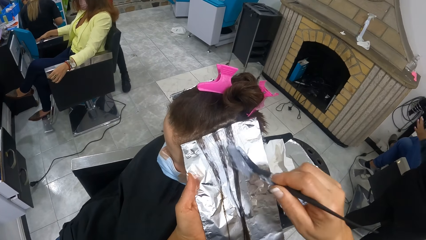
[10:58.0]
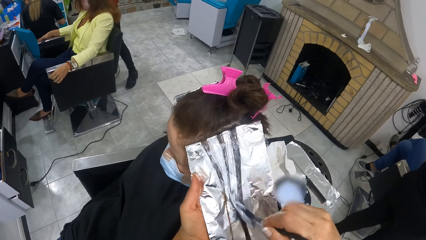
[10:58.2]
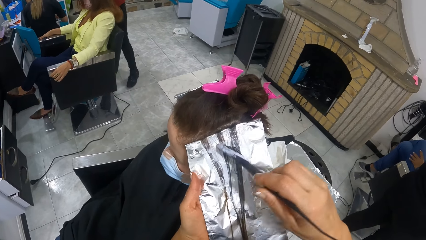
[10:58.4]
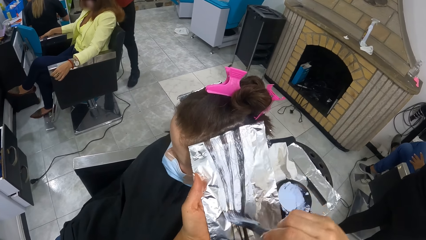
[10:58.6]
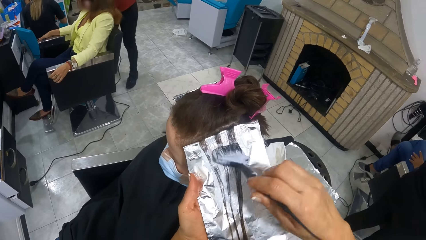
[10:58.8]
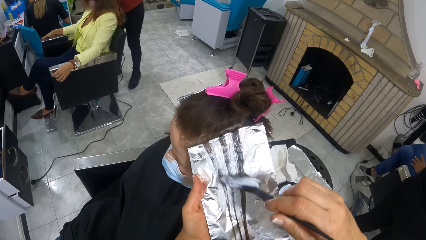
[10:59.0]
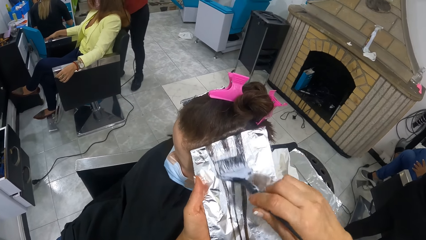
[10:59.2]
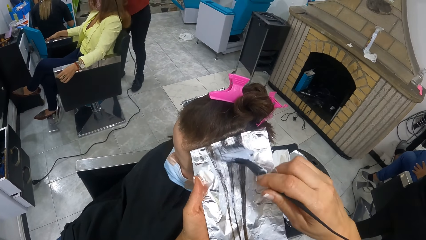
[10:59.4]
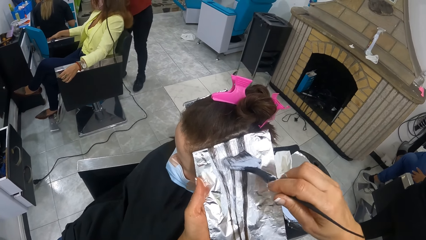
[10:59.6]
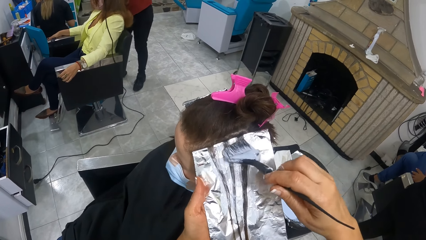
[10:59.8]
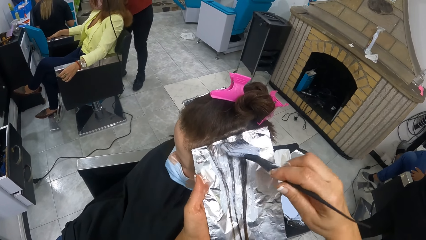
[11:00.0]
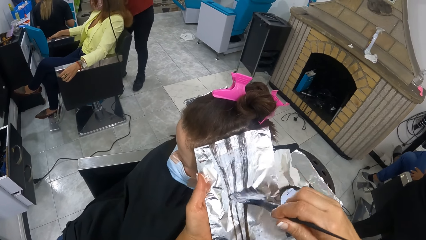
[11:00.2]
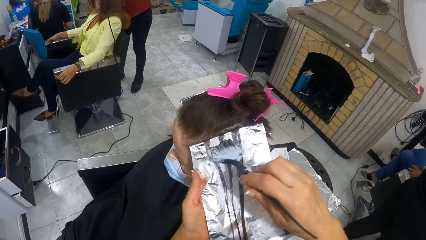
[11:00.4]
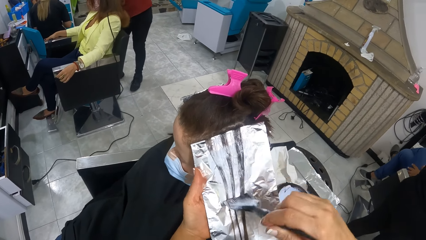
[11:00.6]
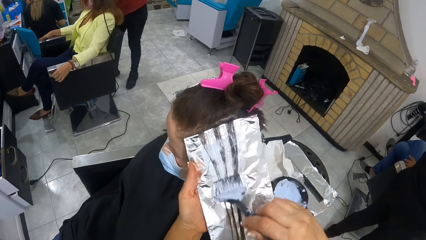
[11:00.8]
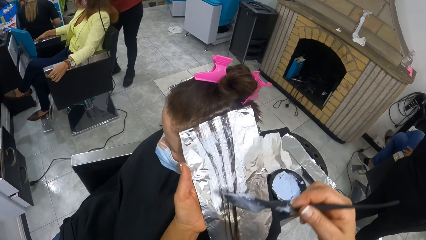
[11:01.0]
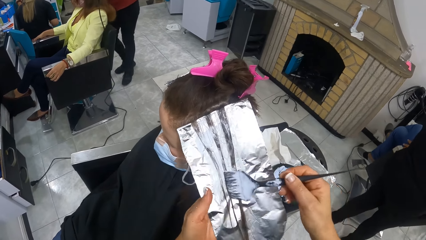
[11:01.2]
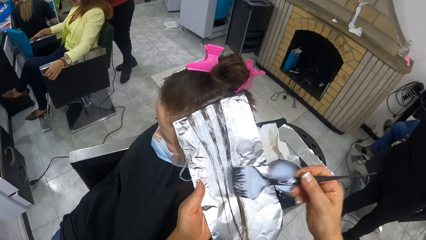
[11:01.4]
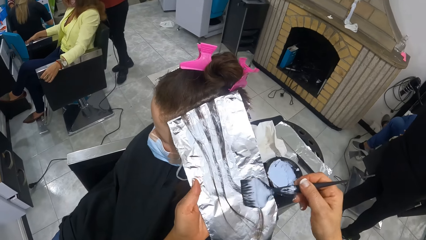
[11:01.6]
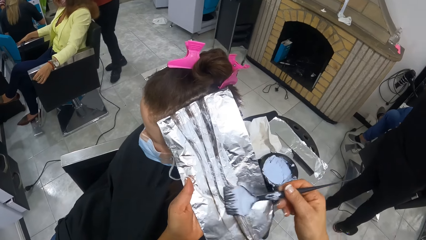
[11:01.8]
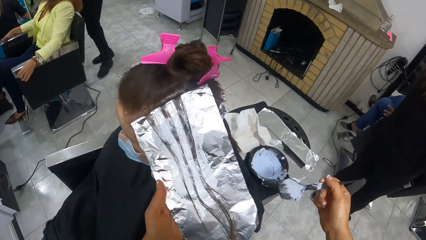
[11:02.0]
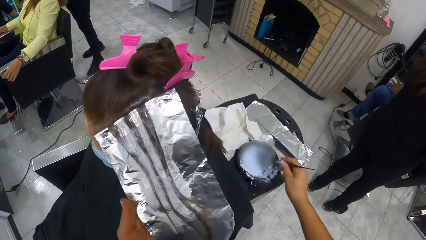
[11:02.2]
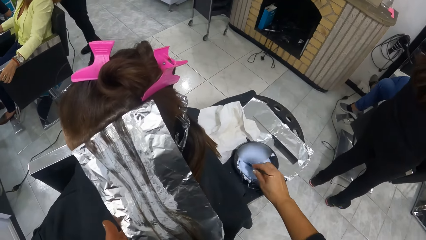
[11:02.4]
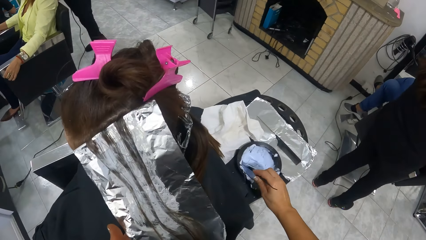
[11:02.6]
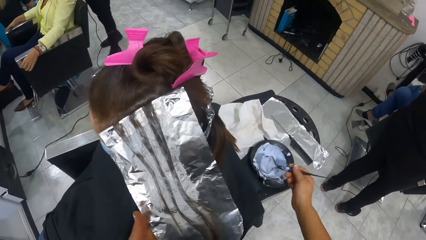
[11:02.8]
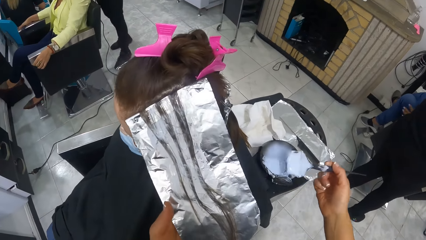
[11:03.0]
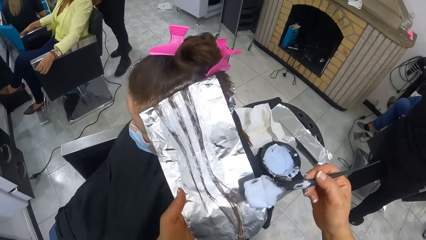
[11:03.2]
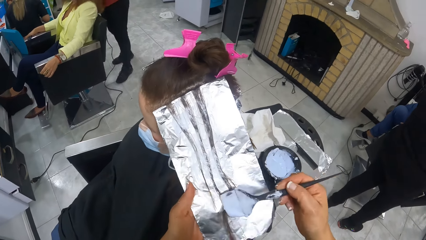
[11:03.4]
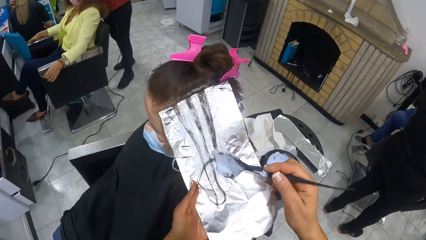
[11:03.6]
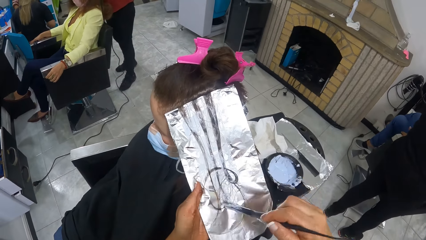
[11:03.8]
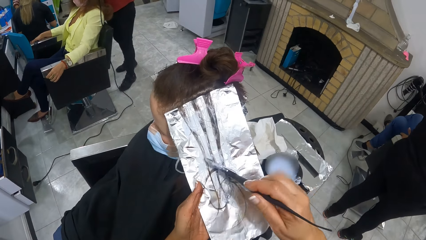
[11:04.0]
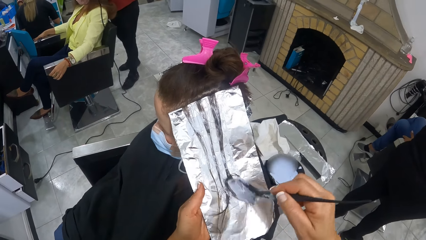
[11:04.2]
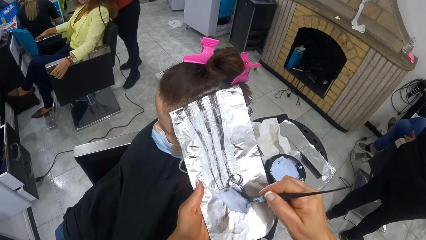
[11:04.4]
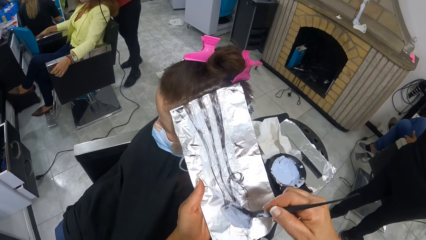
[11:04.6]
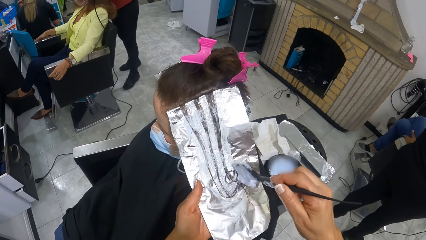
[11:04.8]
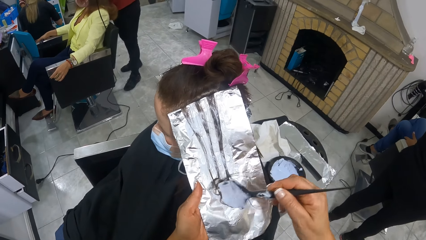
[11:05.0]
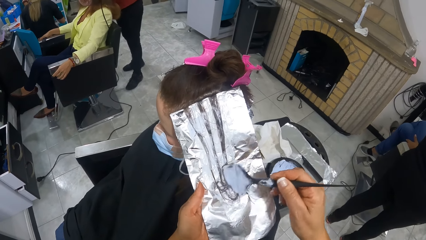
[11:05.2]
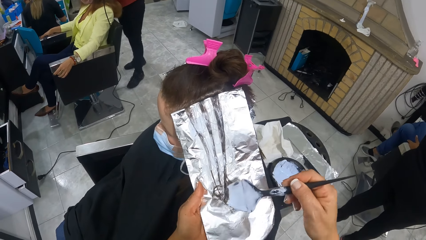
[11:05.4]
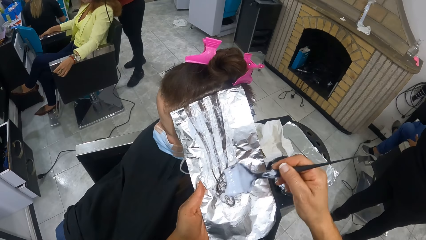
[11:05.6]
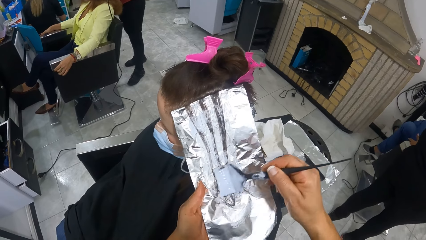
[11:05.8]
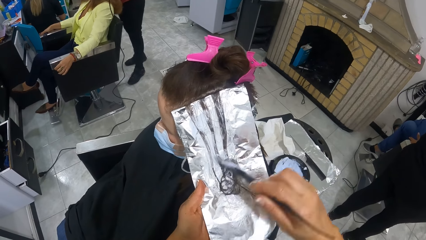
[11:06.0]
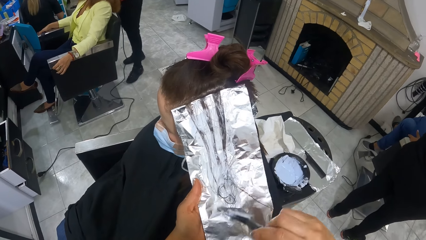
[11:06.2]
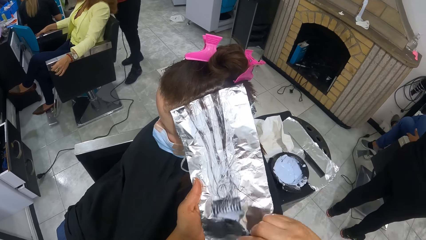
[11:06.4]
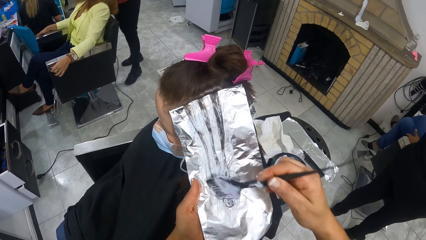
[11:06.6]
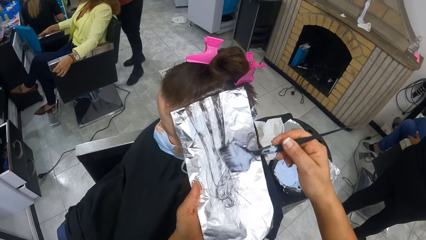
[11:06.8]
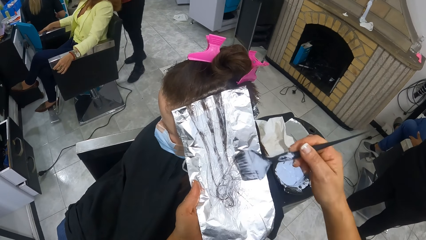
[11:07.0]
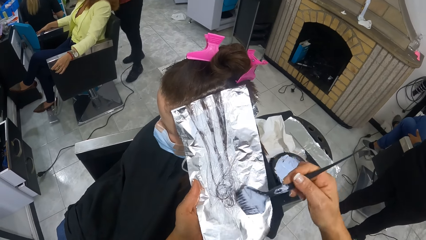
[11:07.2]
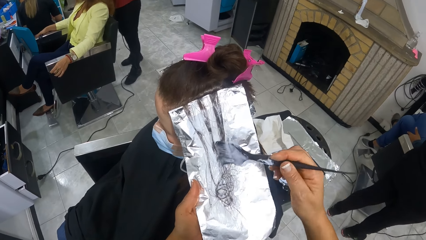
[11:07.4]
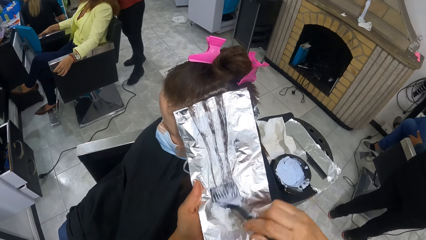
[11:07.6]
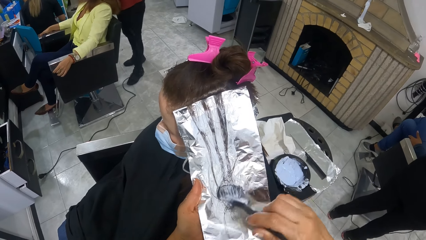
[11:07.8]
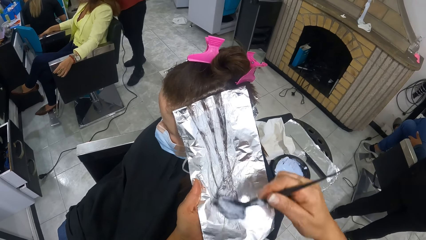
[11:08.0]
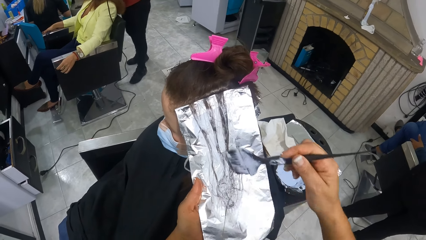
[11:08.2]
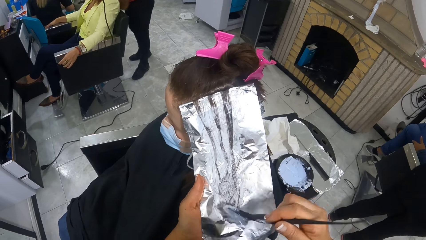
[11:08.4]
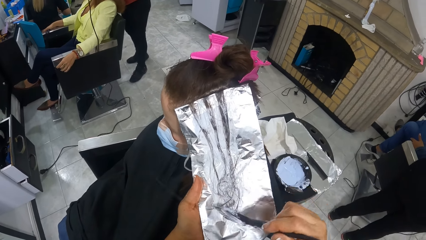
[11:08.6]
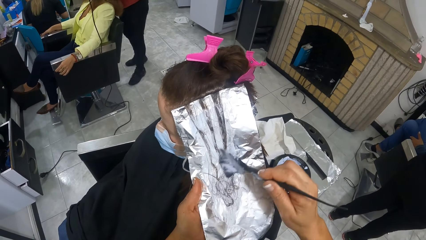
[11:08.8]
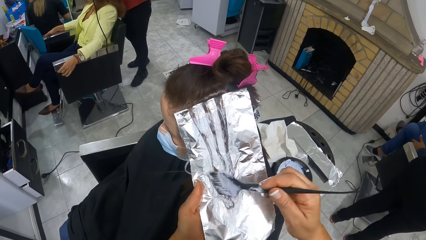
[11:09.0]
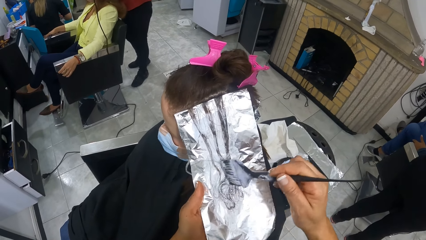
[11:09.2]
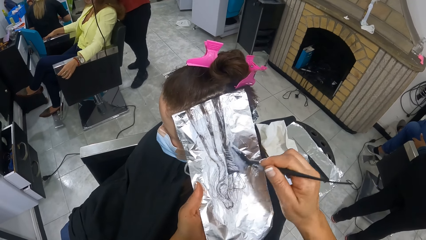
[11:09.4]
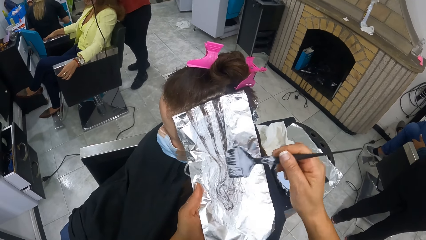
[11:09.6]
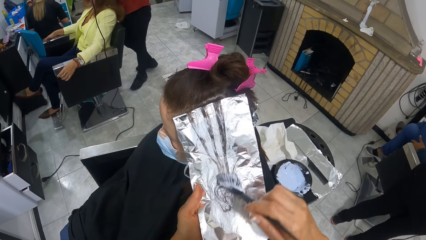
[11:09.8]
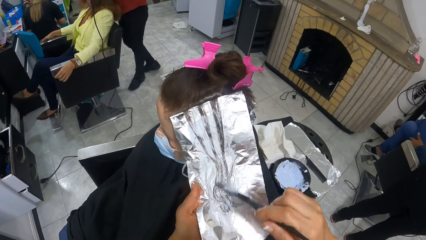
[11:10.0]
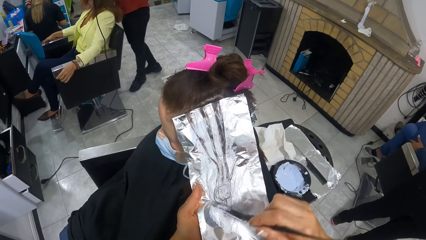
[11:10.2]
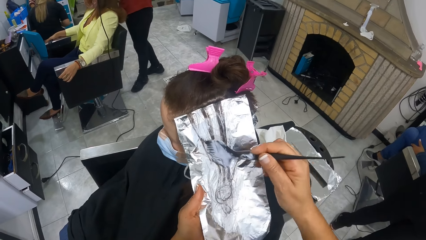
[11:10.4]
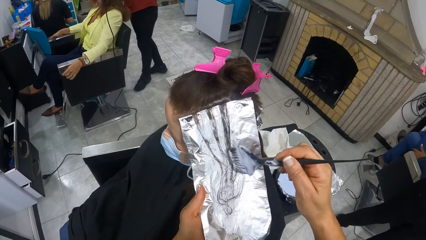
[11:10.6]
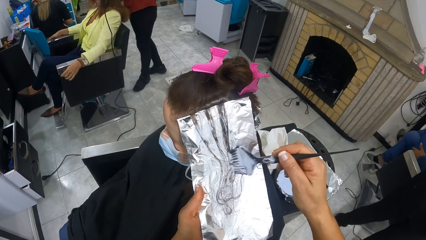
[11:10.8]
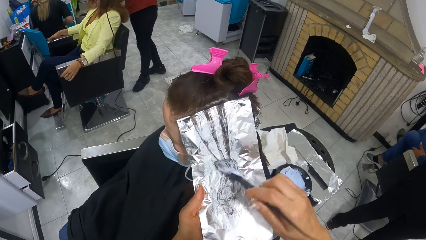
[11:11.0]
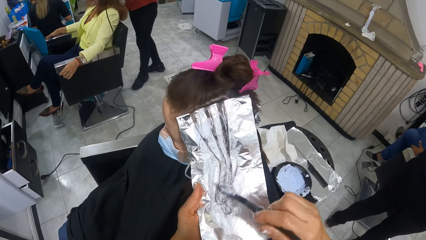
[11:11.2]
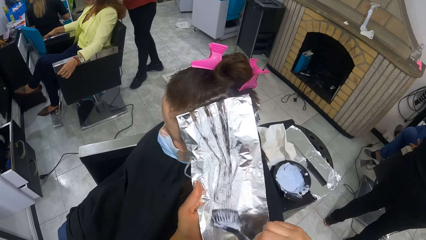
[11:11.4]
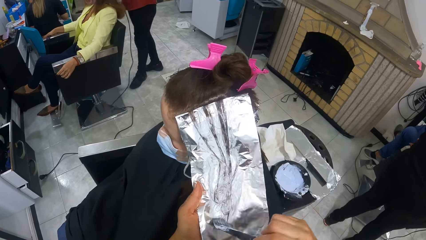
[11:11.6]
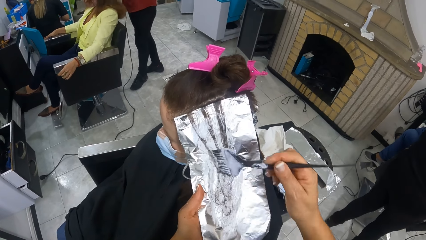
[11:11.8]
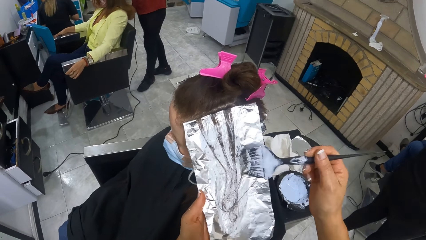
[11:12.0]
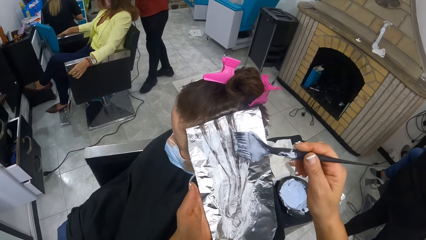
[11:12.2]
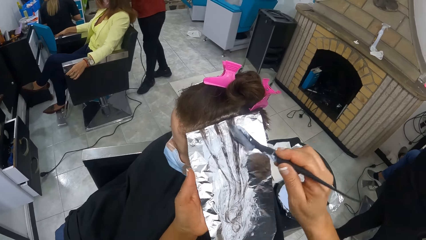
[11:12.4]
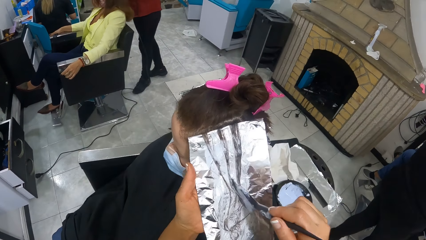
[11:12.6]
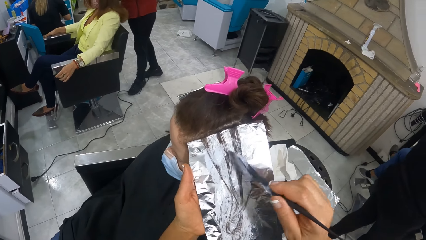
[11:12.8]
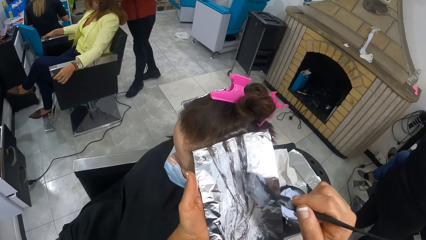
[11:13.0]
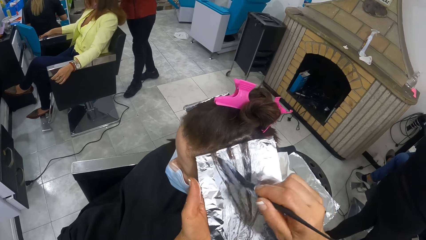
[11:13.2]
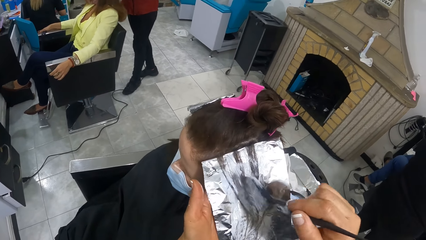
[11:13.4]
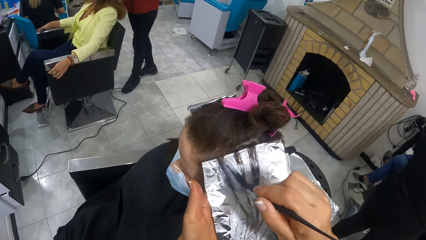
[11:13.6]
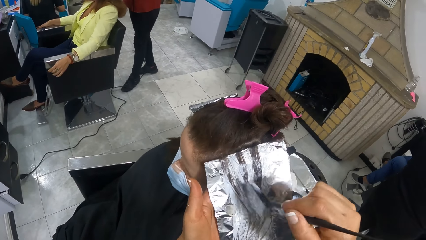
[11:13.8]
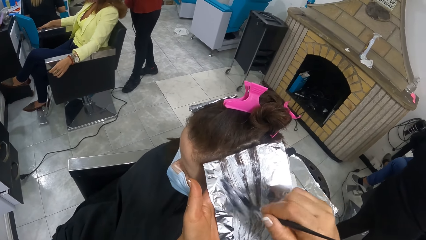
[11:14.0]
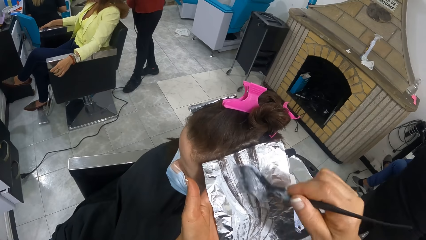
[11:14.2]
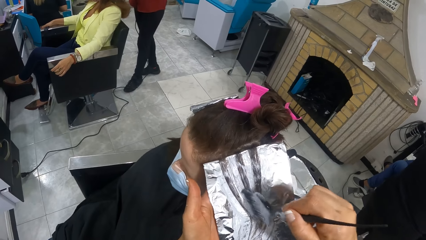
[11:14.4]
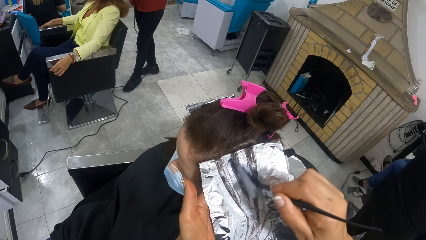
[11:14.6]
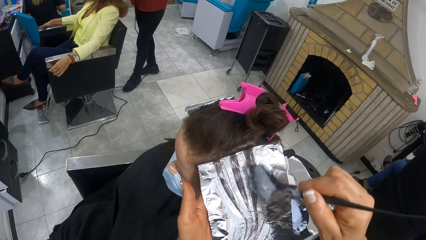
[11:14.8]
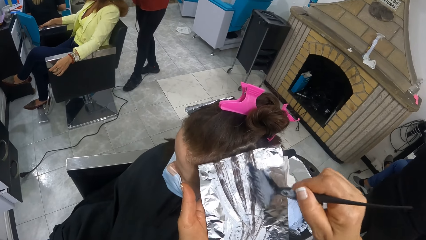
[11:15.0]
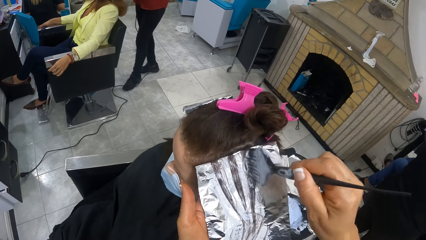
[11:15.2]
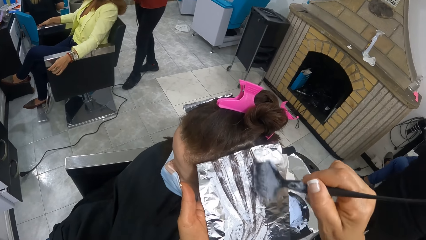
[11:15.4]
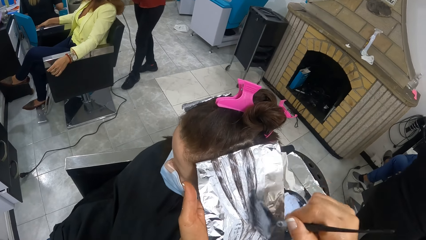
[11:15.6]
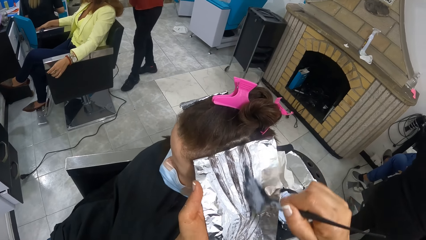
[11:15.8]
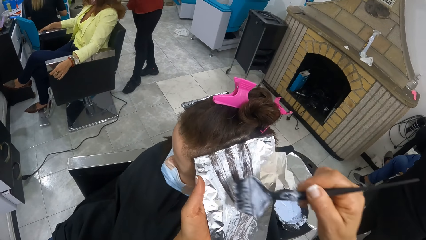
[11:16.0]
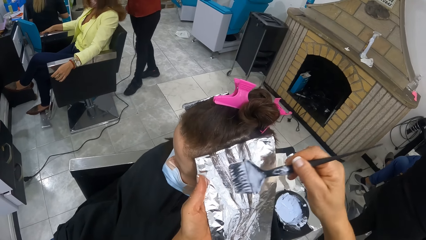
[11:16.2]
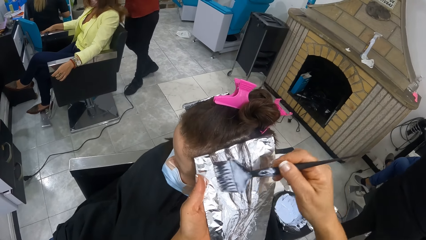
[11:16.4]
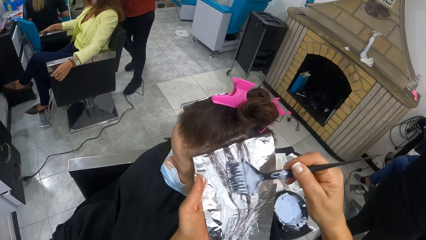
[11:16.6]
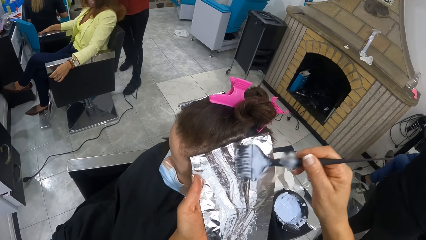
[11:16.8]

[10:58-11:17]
The camera wearer dips the relaxer comb into the relaxer container with her right hand. She applies the relaxer on the woman's hair with the relaxer comb in her right hand.
